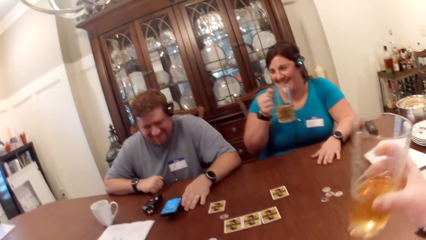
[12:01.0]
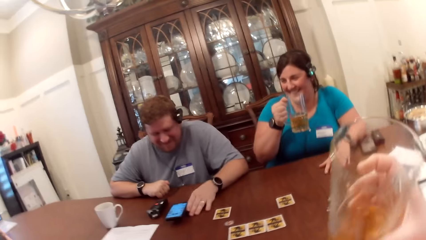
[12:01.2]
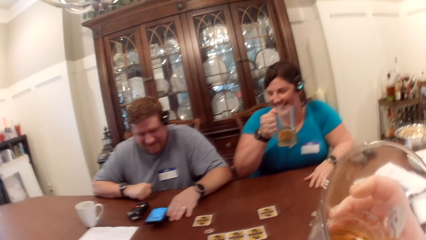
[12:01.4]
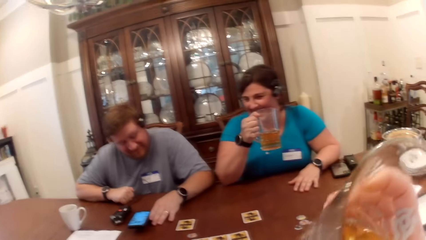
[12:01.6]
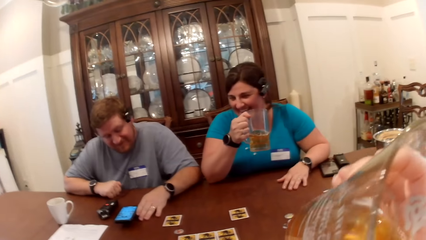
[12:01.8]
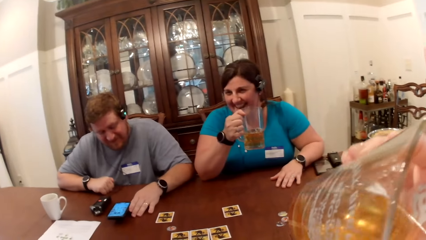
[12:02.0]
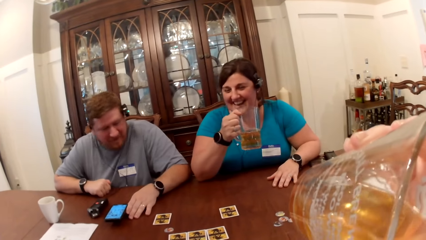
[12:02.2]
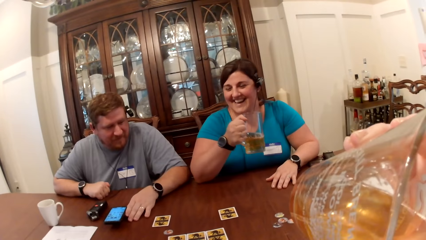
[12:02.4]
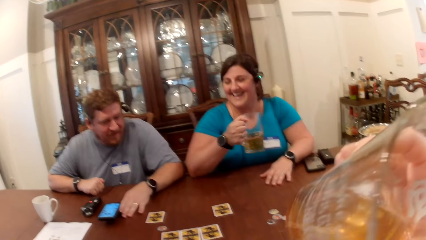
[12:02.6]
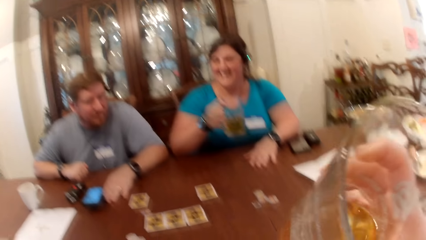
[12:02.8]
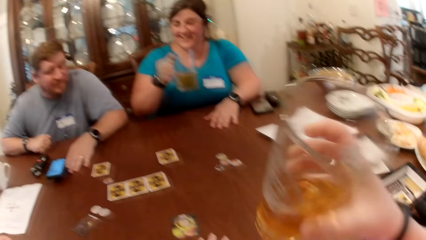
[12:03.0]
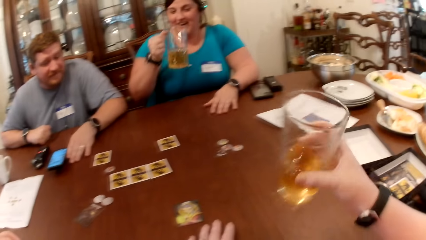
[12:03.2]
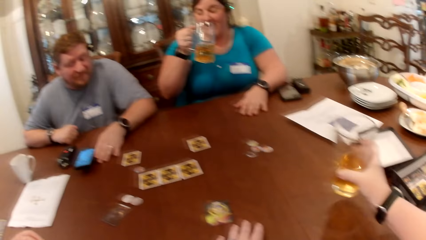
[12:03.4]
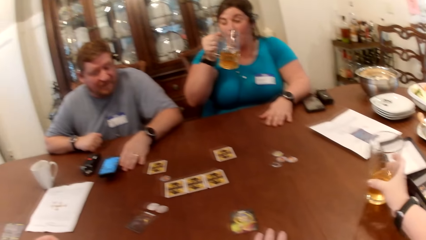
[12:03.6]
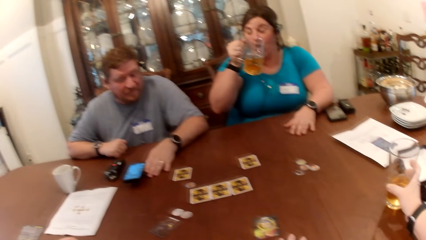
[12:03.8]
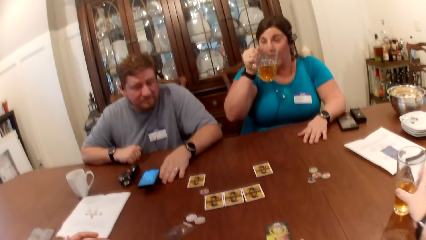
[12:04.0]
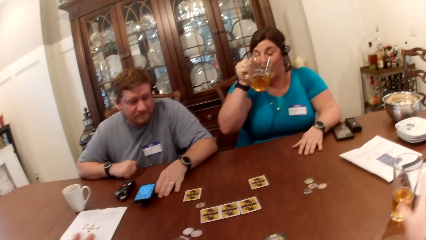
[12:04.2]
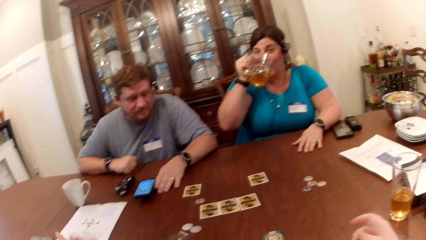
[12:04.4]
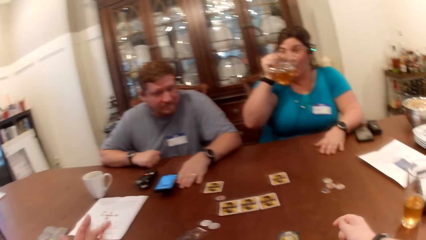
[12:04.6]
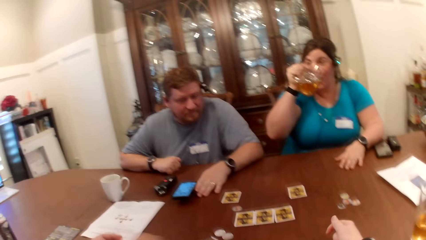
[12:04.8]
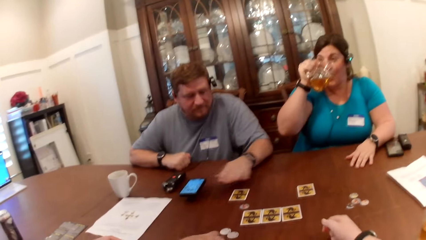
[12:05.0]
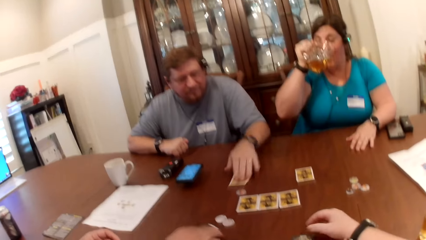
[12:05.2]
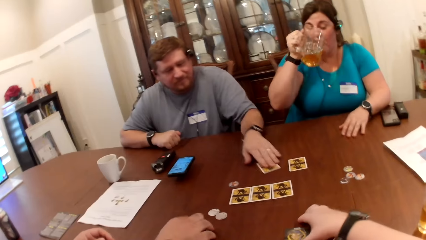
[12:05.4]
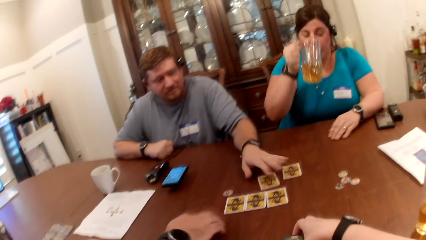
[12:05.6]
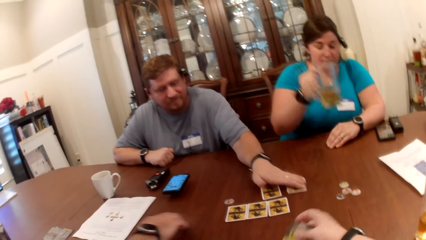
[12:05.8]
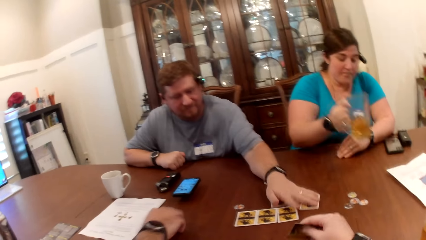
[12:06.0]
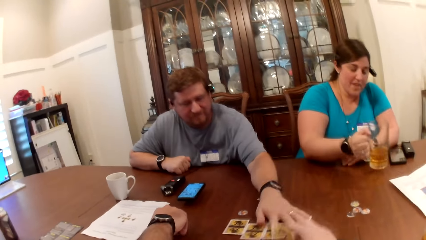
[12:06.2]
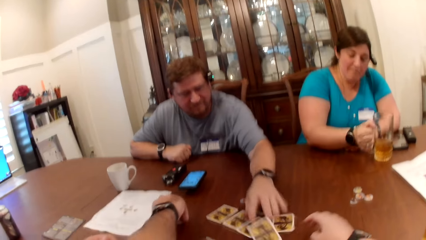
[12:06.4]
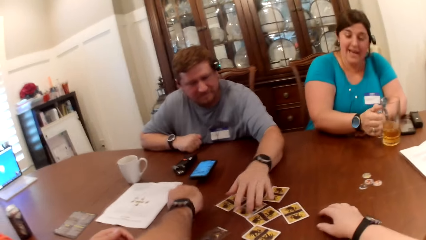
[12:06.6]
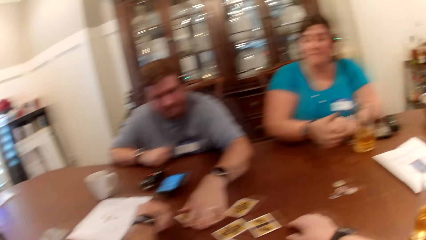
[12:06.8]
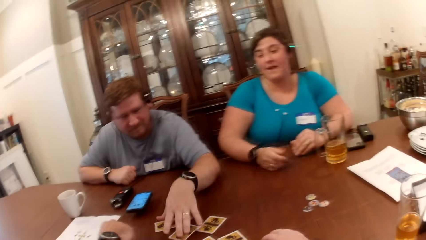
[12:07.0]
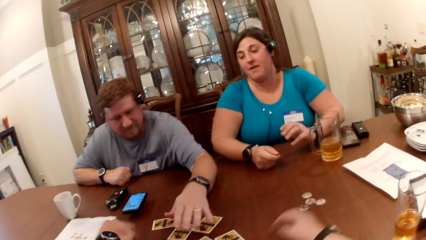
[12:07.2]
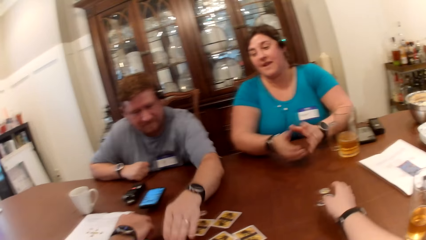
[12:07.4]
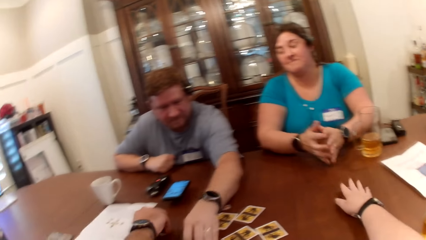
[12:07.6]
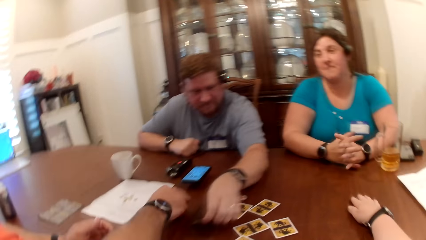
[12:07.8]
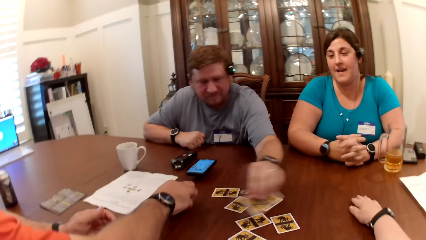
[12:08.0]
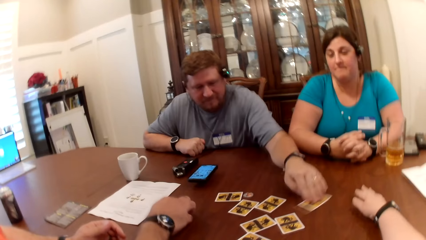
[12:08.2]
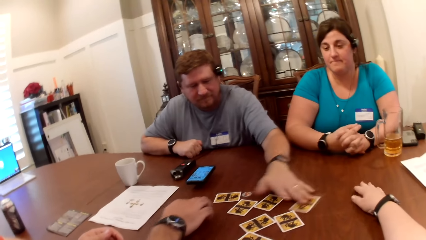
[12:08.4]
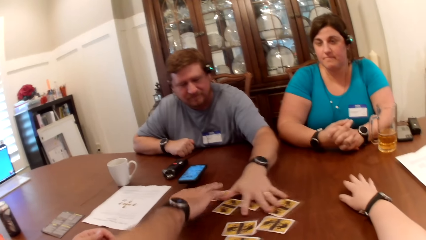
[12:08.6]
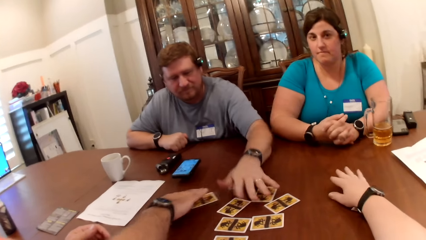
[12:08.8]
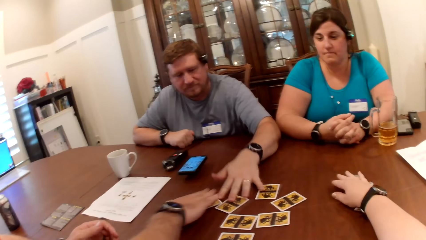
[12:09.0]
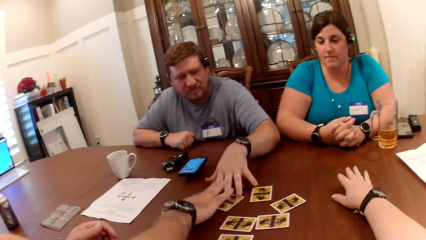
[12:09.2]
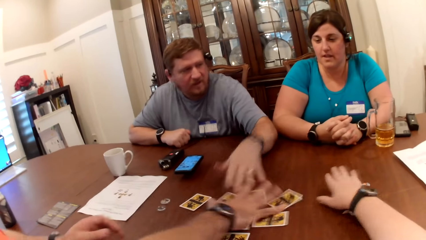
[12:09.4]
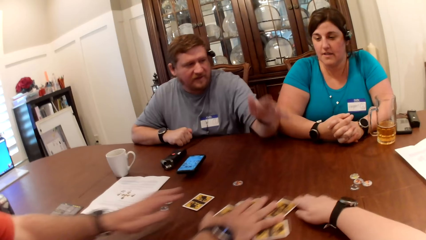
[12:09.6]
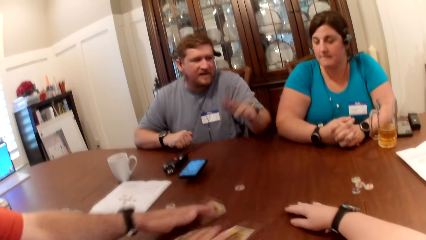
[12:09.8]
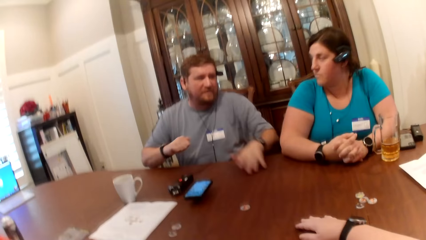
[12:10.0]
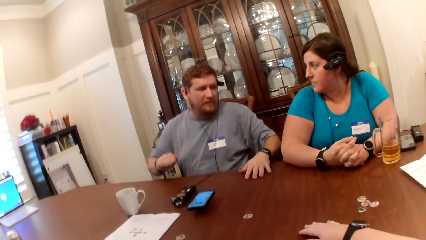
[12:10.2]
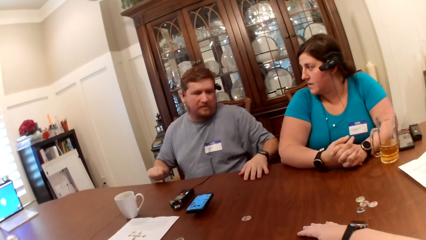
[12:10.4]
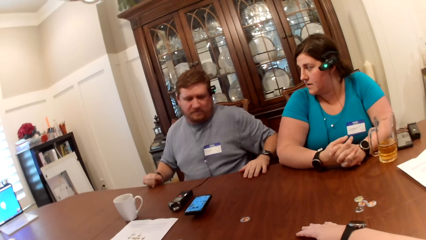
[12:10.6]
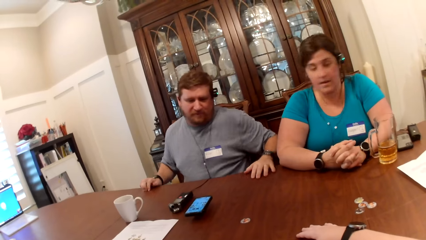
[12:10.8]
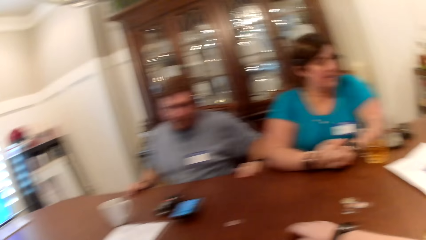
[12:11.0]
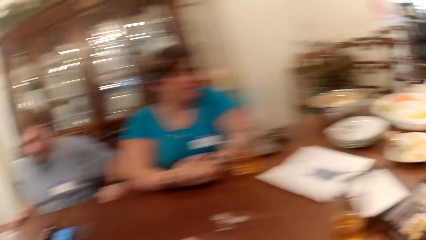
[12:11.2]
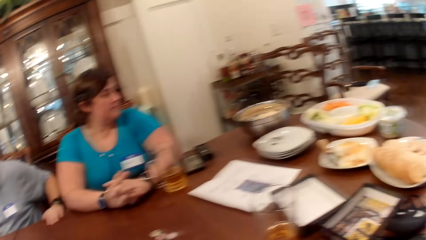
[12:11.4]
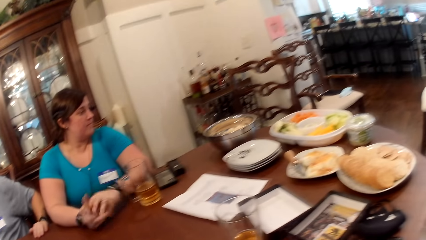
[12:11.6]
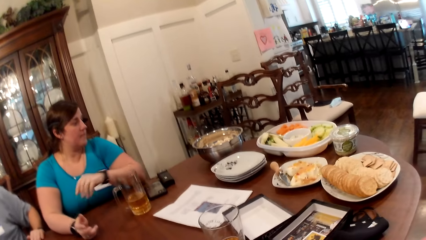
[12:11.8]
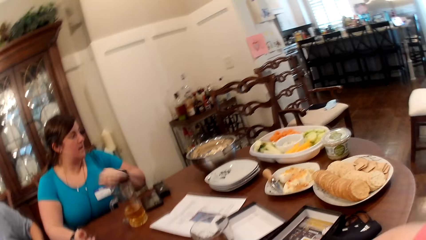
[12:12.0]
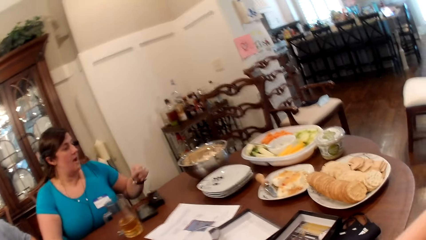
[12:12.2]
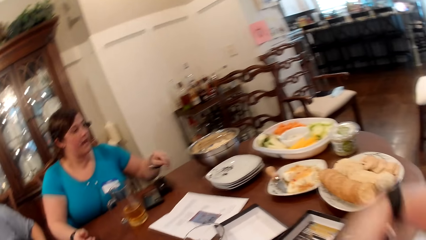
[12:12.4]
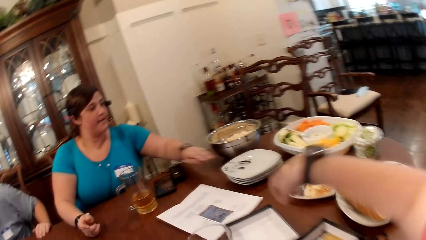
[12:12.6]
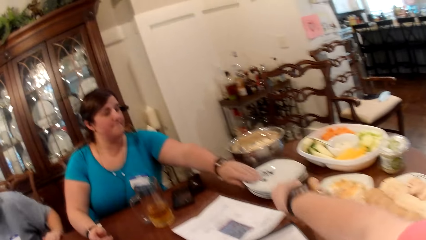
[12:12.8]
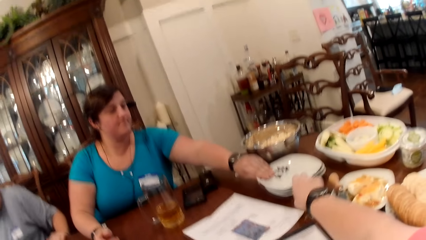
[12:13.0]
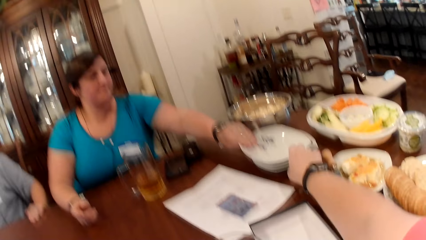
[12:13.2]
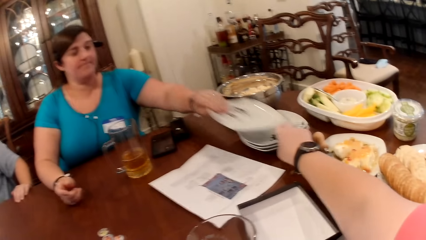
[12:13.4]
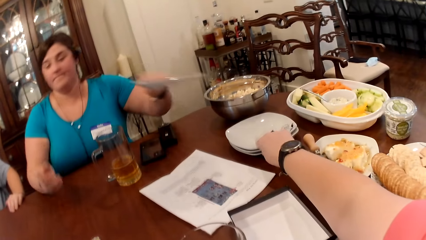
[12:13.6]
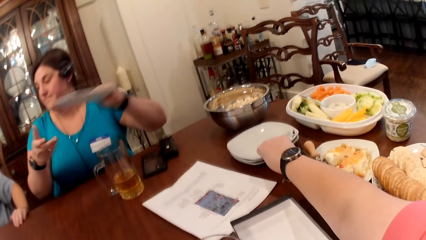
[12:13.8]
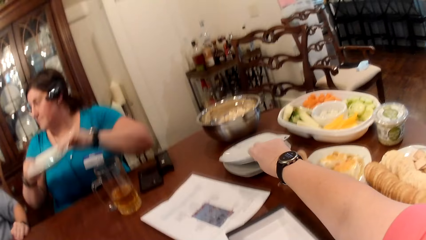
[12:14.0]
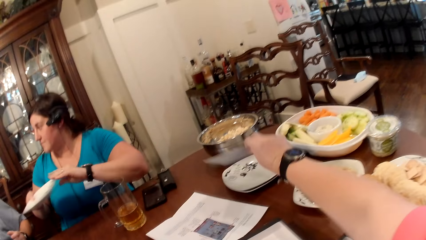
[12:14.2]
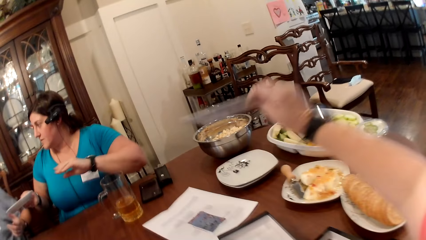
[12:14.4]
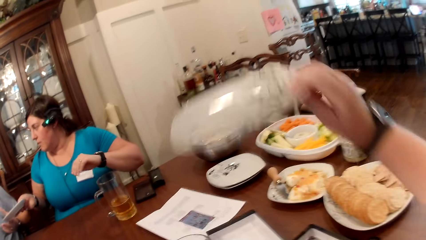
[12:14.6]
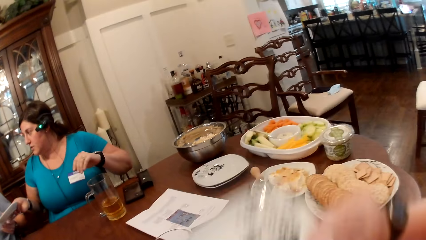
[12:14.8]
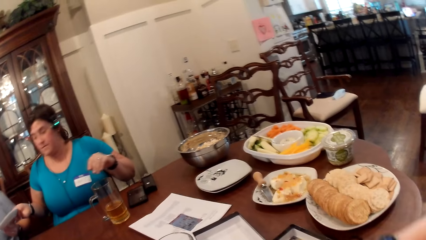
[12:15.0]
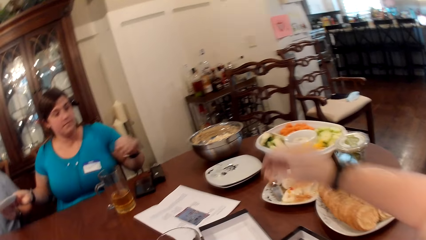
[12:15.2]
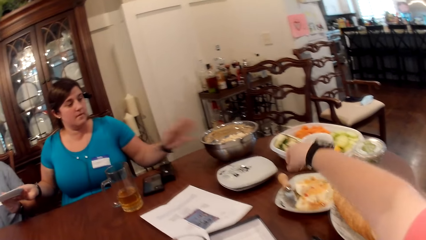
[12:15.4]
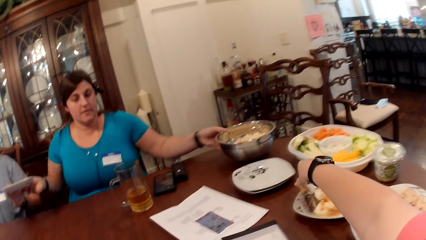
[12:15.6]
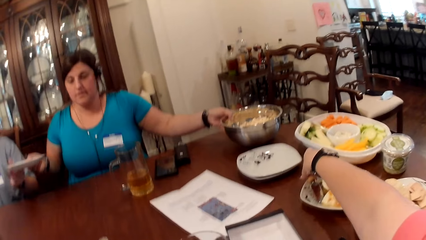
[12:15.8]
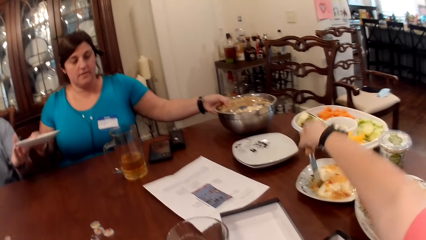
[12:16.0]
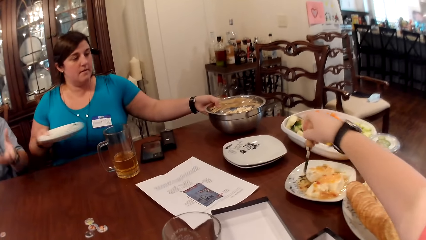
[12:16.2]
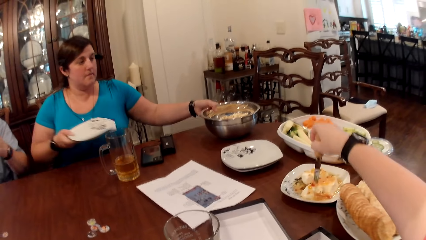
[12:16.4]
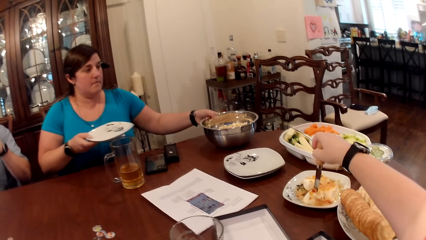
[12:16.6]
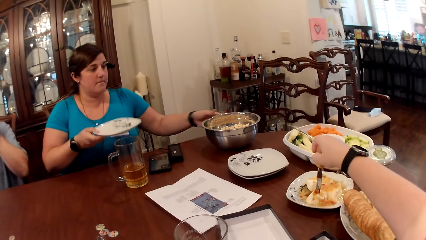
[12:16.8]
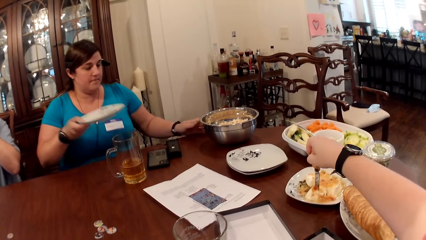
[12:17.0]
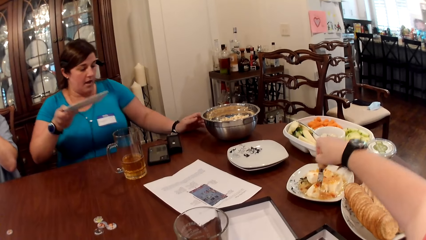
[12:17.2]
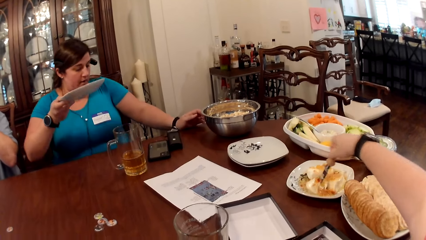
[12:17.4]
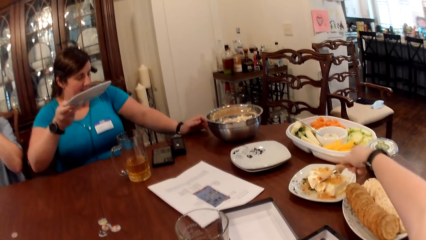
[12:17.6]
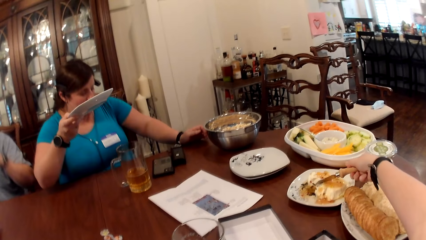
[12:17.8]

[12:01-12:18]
The camera wearer drinks beer from the cup in her right hand. A man converses with the camera wearer, another man, and a woman. The camera wearer puts the cup of beer in her right hand on the table. The woman drinks beer from the cup in her right hand. The camera wearer lowers her right hand on the table. She converses with the first man, the woman, and the other man. The first man adjusts cards on the table with his left hand. The camera wearer adjusts a card on the table with her right hand. The first man touches the card. The woman puts the cup of beer in her right hand on the table. The camera wearer adjusts some tokens on the table with her right hand. The first man converses with the camera wearer and the woman. The camera wearer moves the cards. She converses with the first man. The woman converses with the first man. The woman picks up a plate on the table with her left hand. The camera wearer picks up a plate on the table with her right hand. The woman passes the plate from her left hand to her right hand. The first man converses with the woman. The first man touches the plate in the woman's hand with his left hand. The camera wearer converses with the first man. She passes the plate from her right hand to her left hand. The other man converses with the camera wearer. The camera wearer picks up a cake knife on a plate with her right hand. The woman adjusts a bowl on the table with her left hand. The camera wearer takes cake with the cake knife in her right hand.
